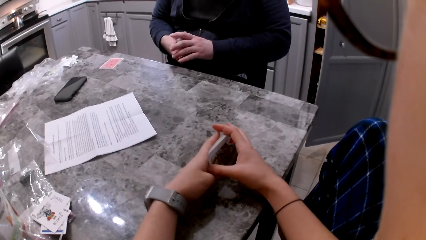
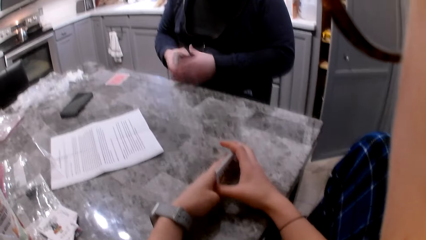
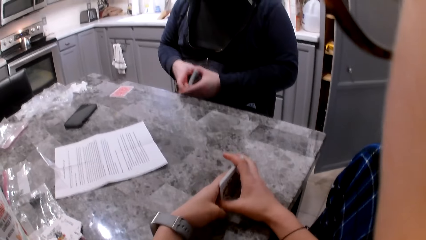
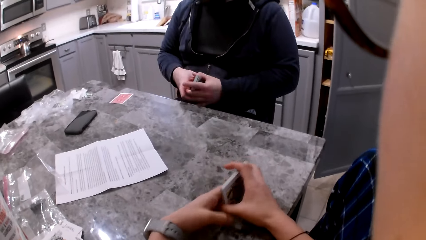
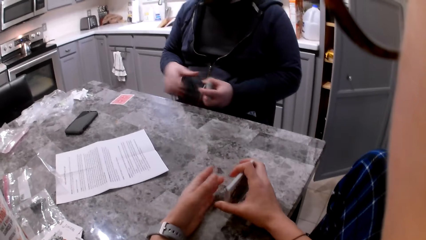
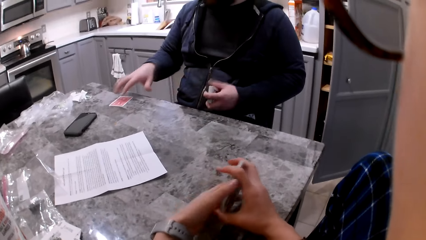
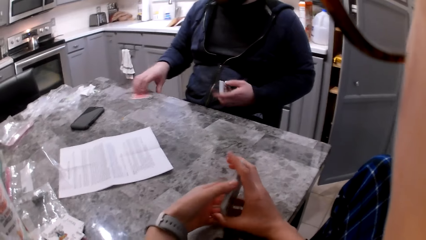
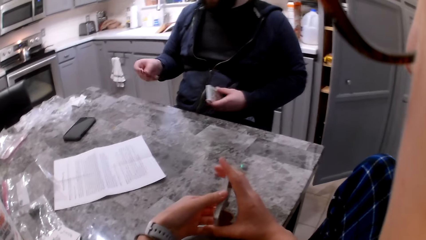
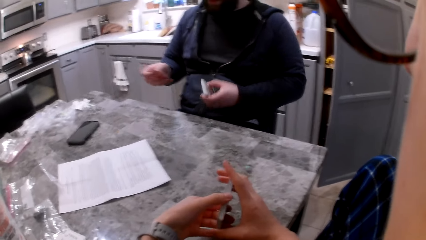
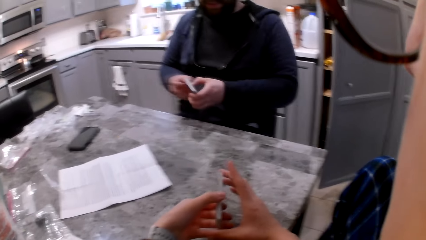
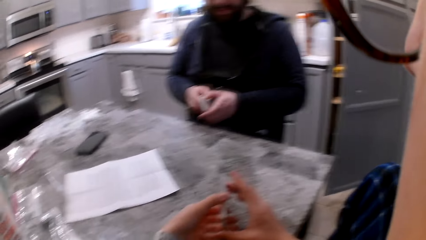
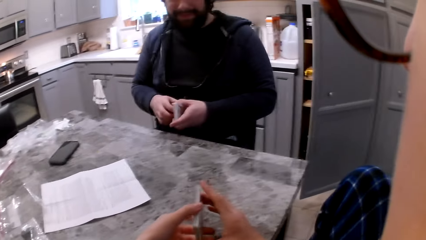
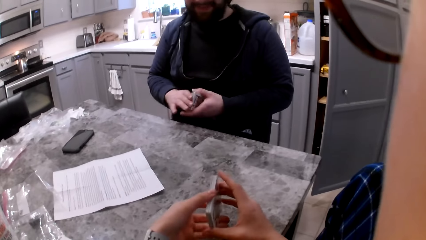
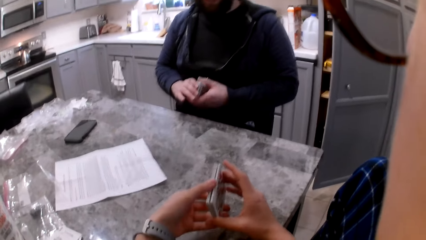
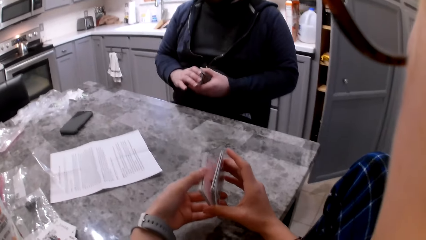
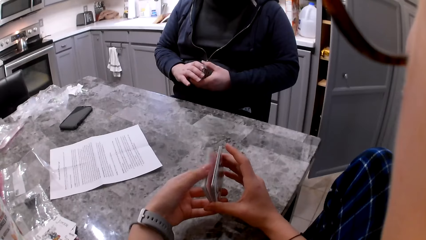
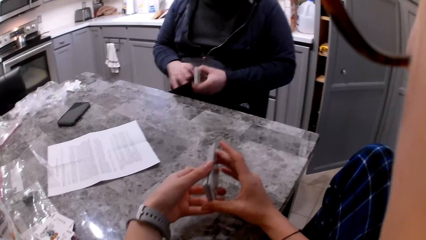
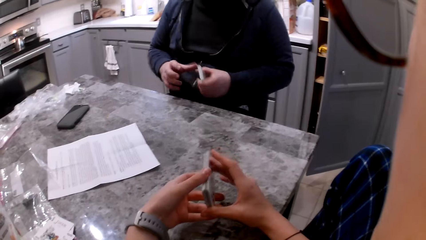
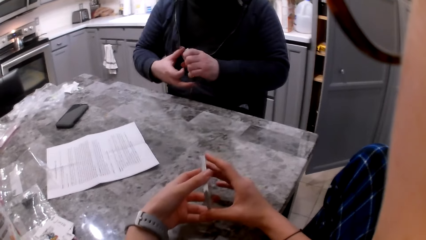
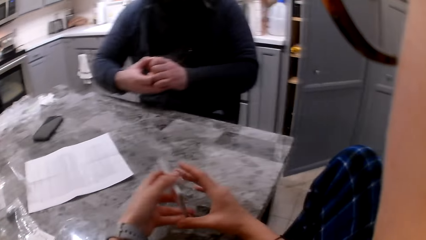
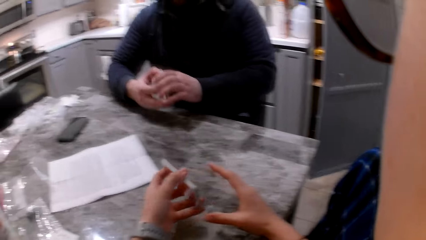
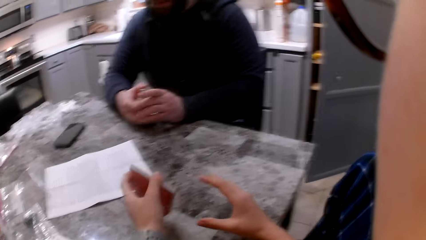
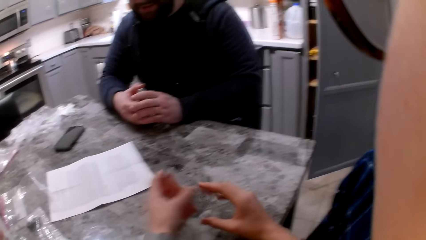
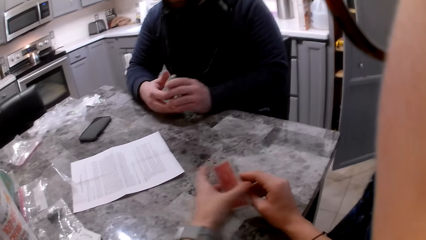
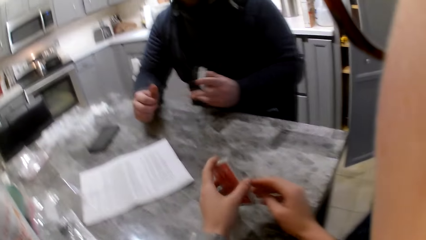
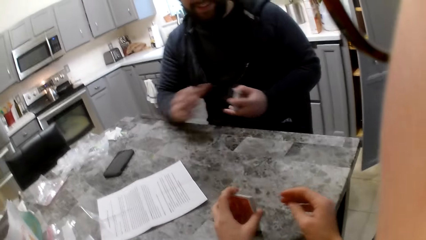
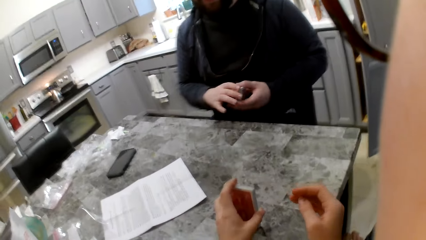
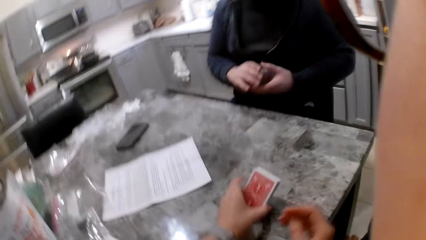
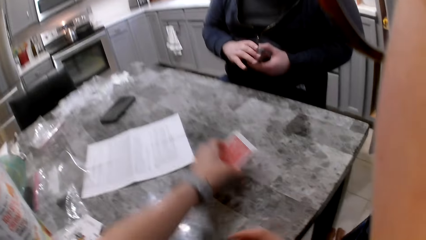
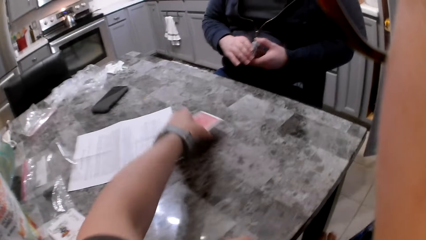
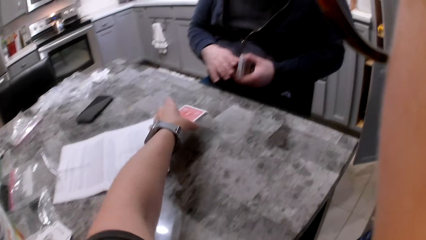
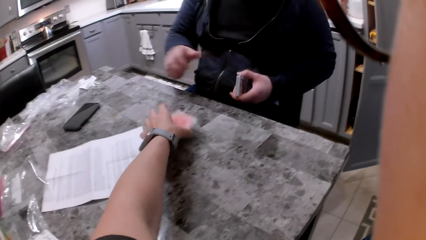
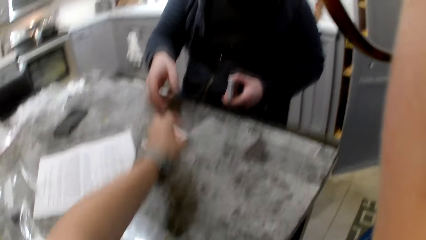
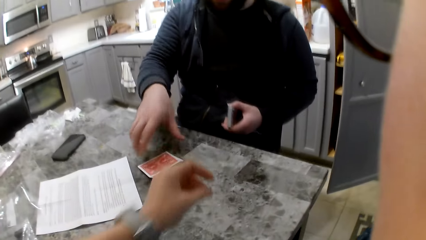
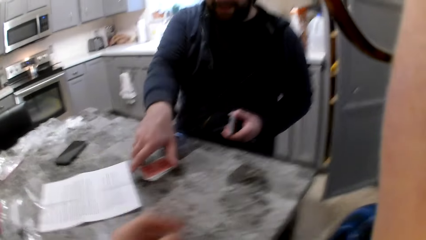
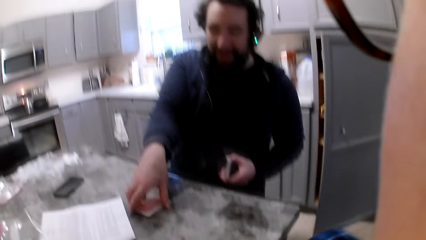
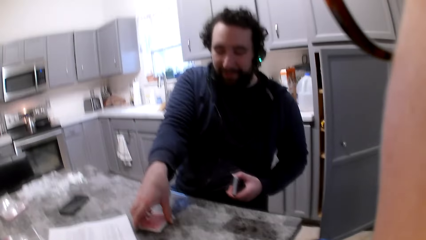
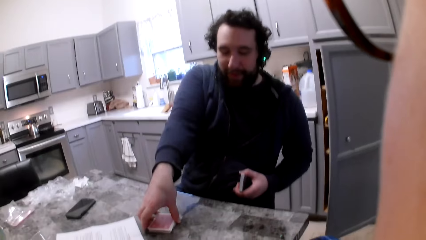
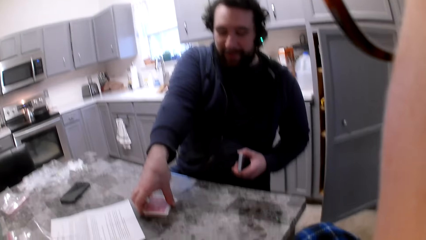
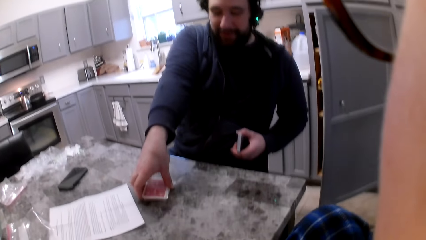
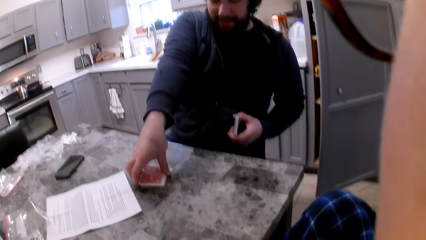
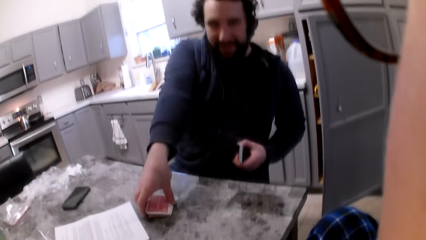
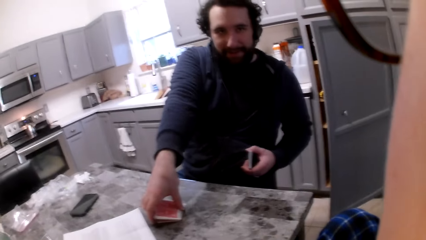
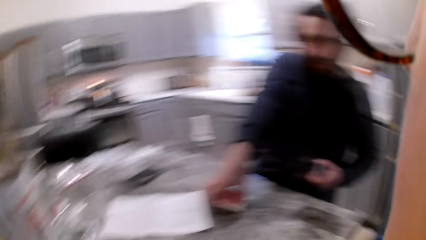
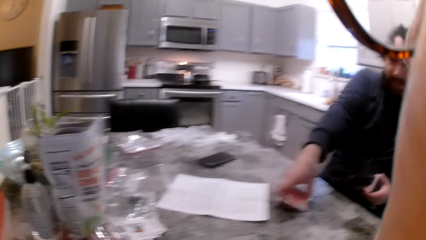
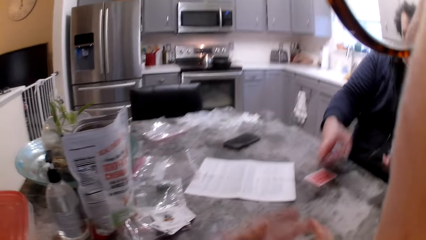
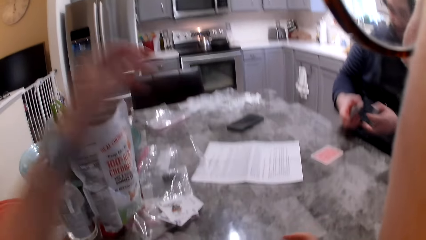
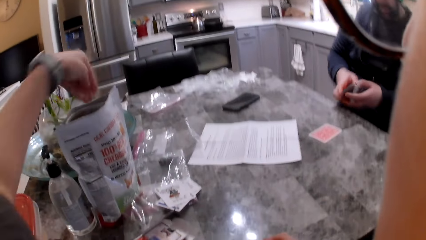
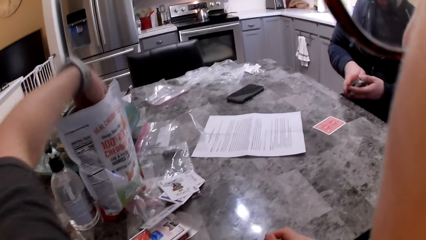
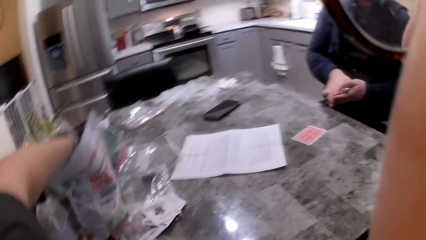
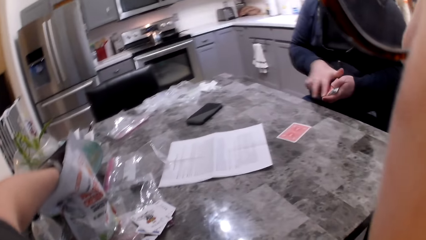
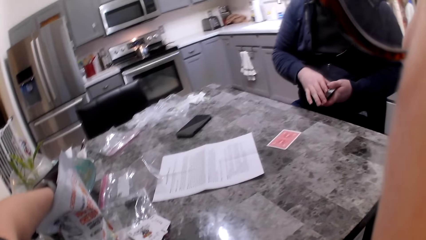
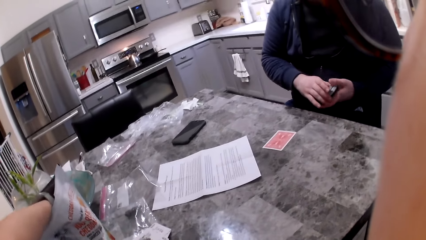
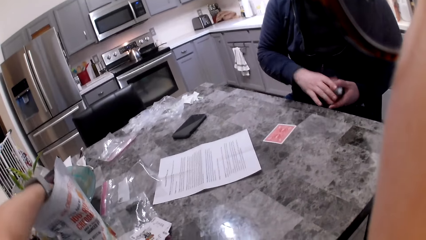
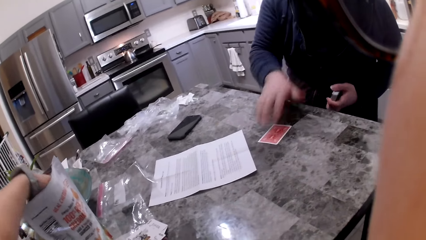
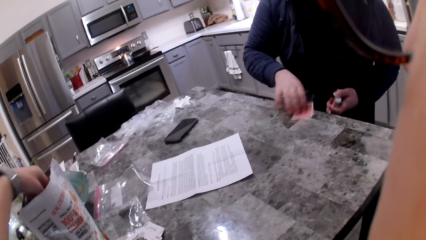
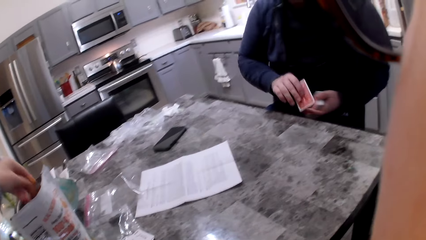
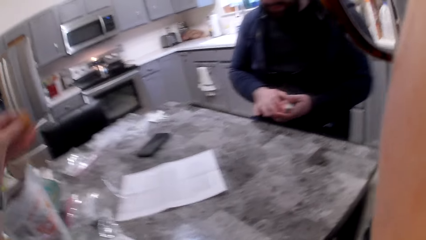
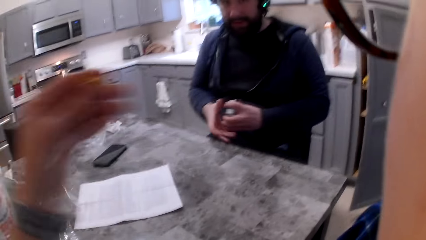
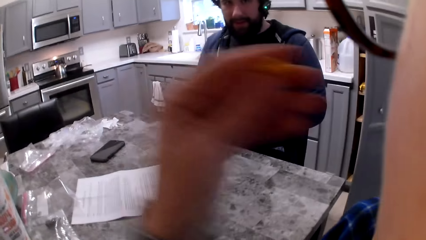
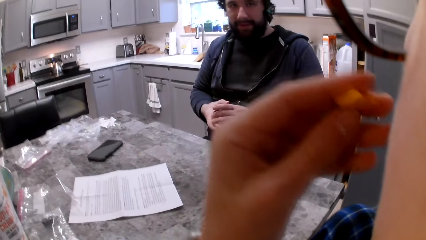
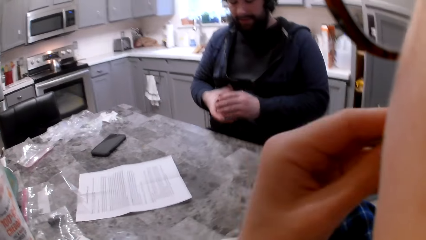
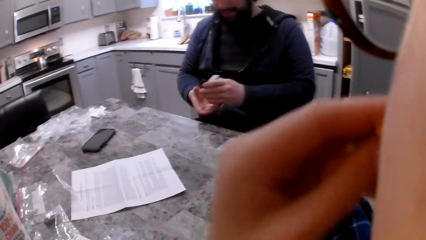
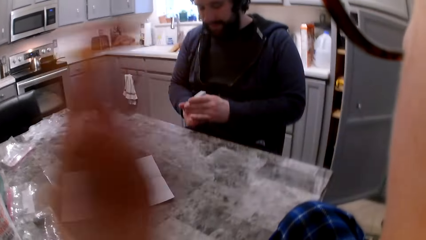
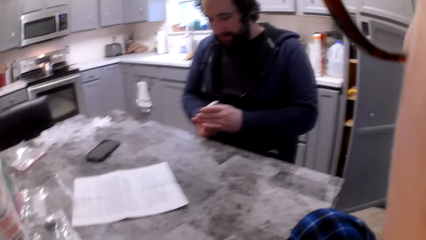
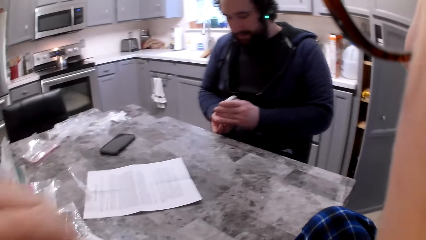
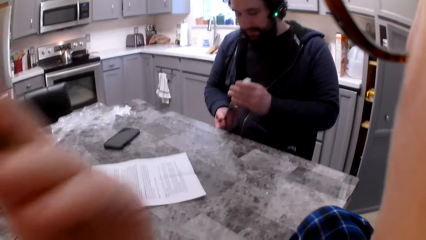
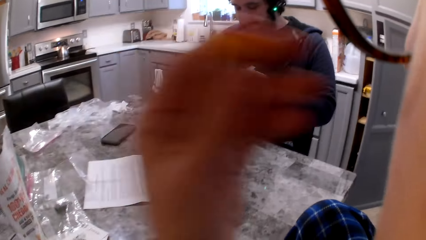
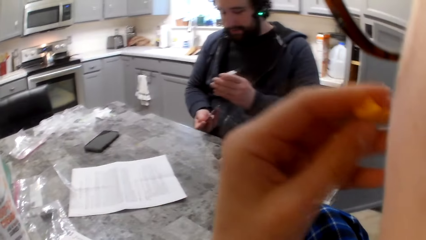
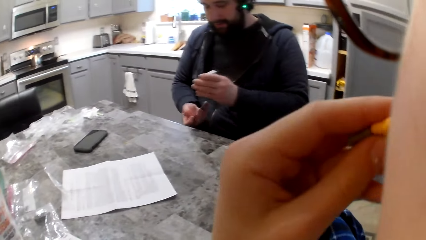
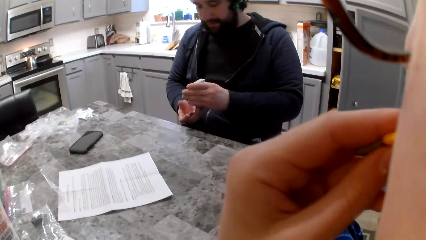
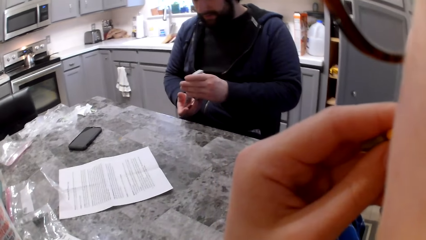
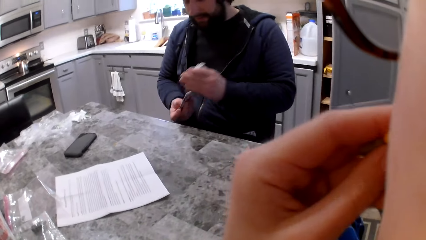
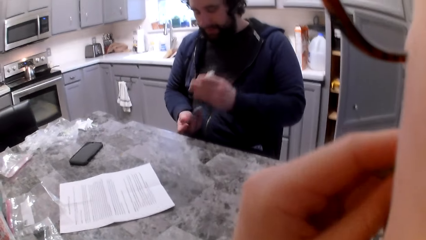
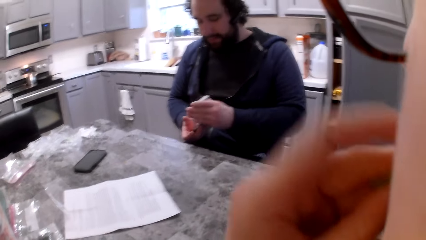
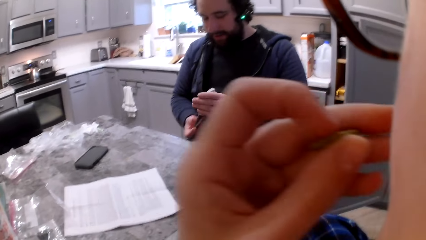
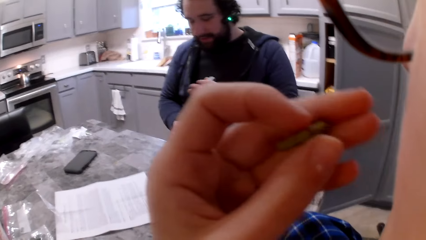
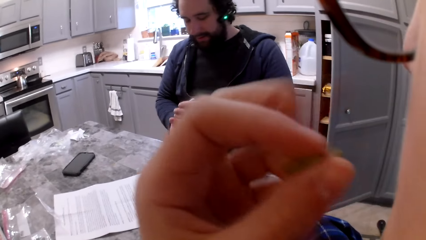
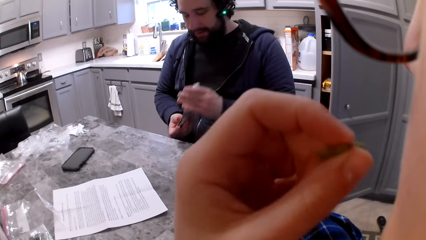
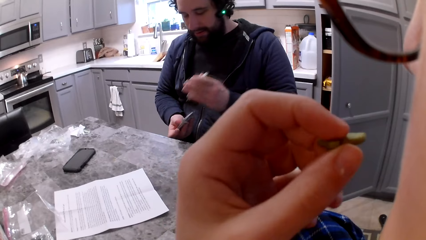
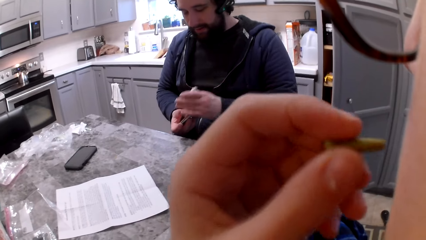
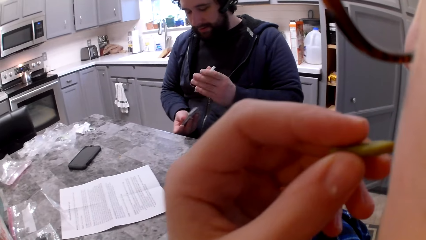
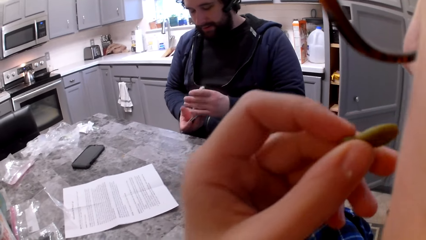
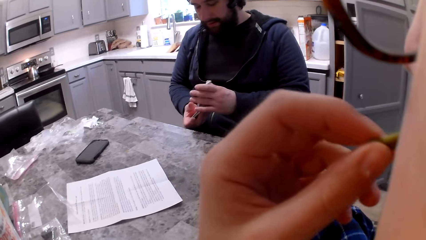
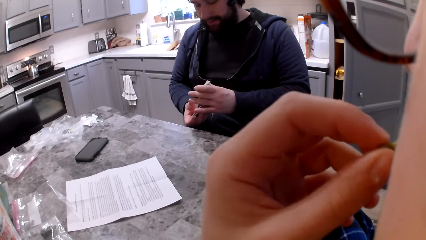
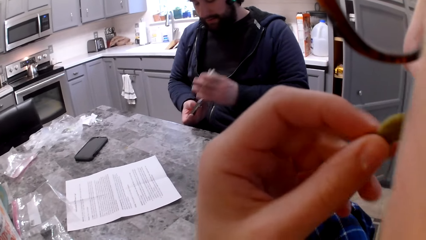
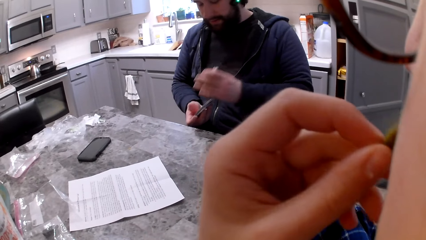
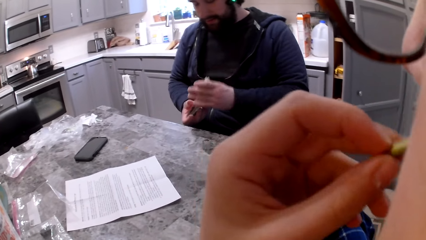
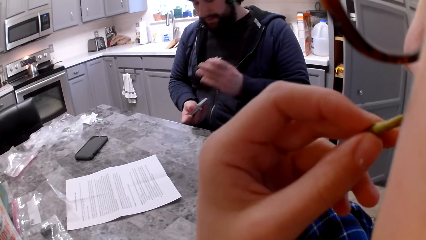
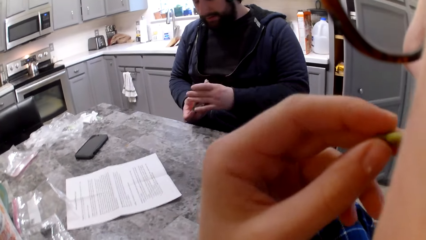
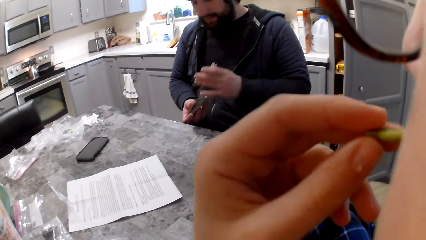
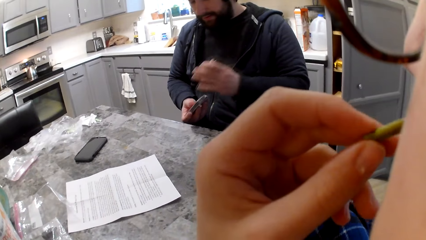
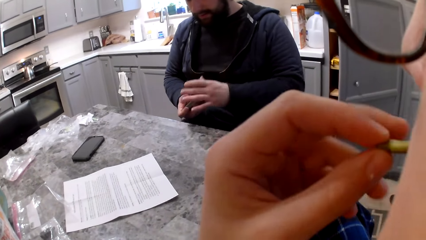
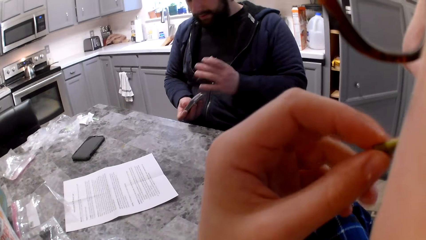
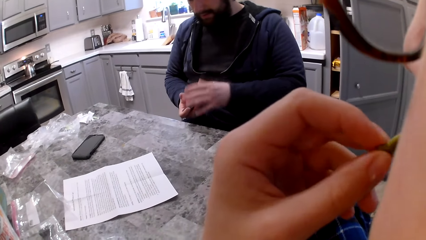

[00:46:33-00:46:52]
A man puts the cards in his left hand, picks up a card from the table, and puts the cards in his left hand. The camera wearer shuffles the cards and puts the cards on the table. The man picks up the cards from the table and puts the cards in his left hand. The camera wearer picks some cheddar chips from the bag on the table and eats the cheddar chips from the snack pack on the table. The man picks up the cards from the table. The camera wearer shuffles the cards in his hand. The man shuffles the cards. The camera wearer eats the cheddar chips.
